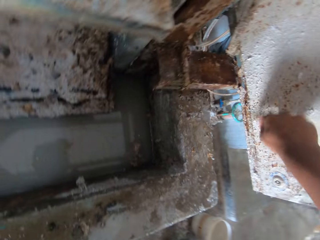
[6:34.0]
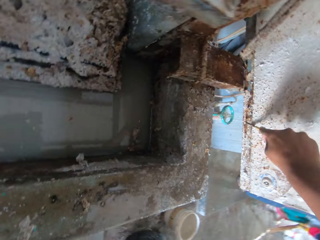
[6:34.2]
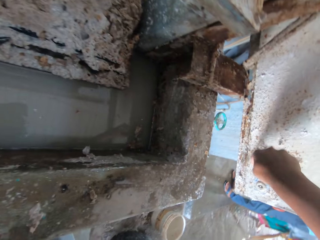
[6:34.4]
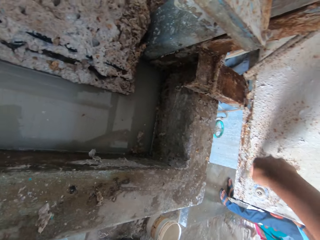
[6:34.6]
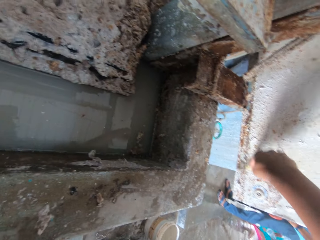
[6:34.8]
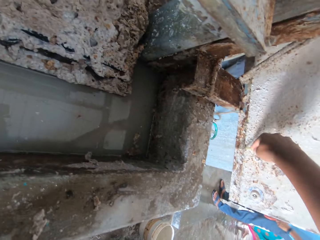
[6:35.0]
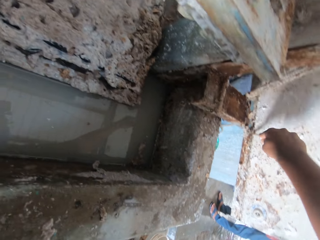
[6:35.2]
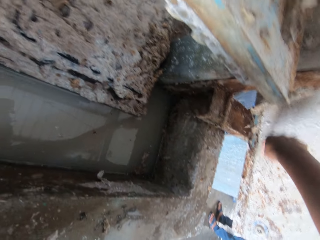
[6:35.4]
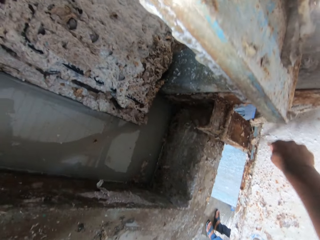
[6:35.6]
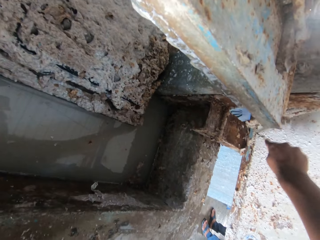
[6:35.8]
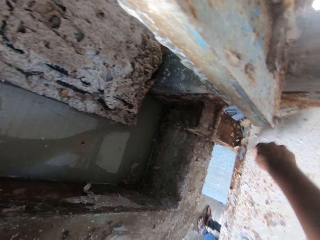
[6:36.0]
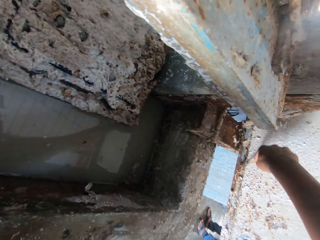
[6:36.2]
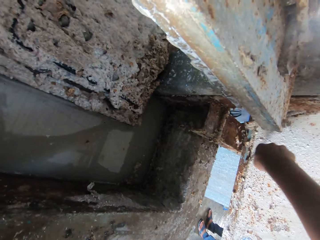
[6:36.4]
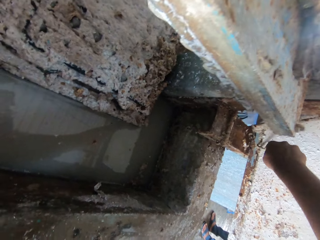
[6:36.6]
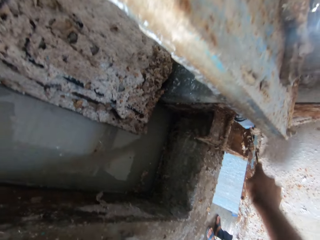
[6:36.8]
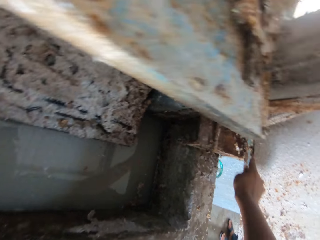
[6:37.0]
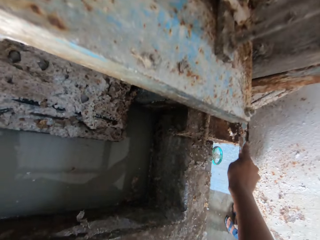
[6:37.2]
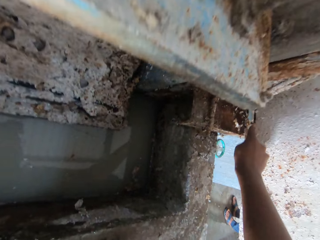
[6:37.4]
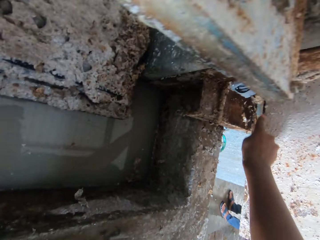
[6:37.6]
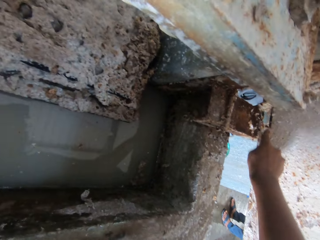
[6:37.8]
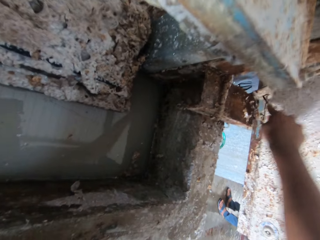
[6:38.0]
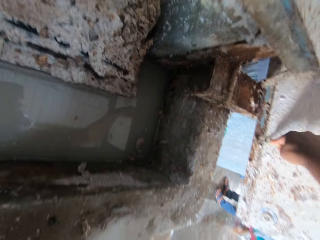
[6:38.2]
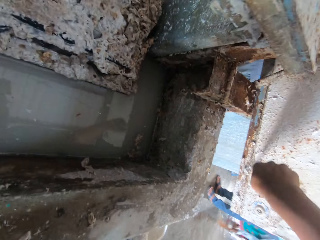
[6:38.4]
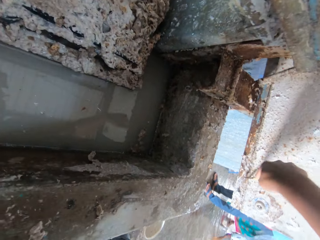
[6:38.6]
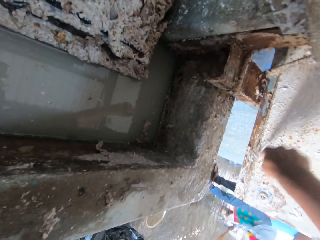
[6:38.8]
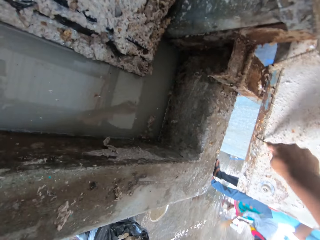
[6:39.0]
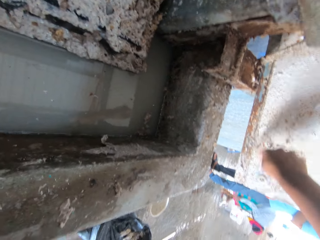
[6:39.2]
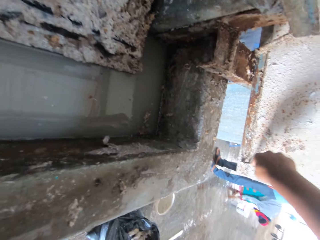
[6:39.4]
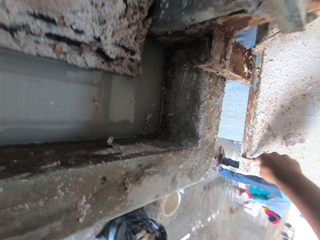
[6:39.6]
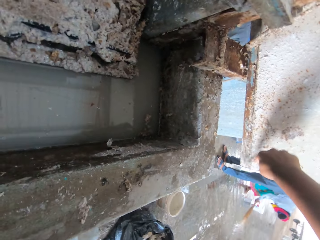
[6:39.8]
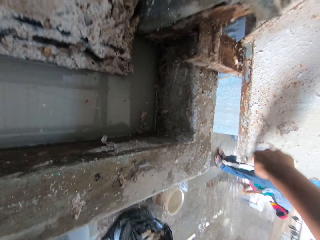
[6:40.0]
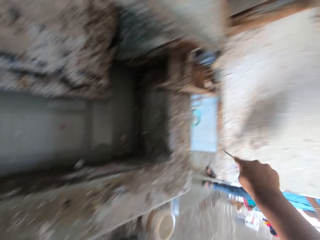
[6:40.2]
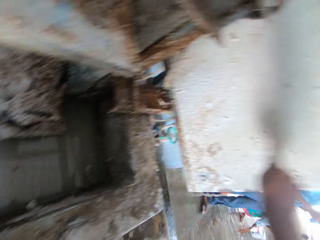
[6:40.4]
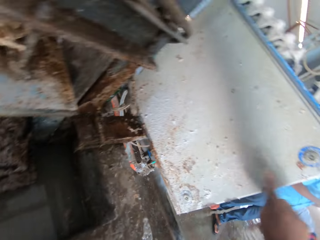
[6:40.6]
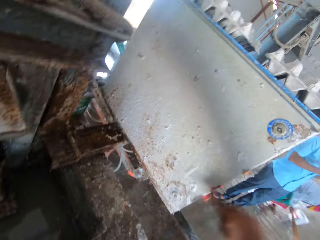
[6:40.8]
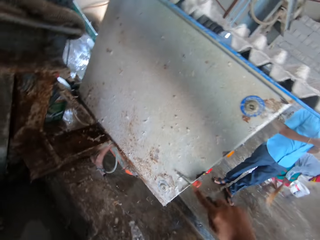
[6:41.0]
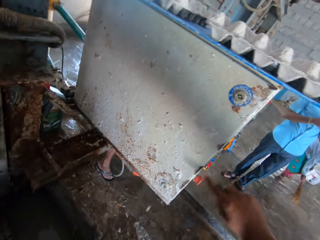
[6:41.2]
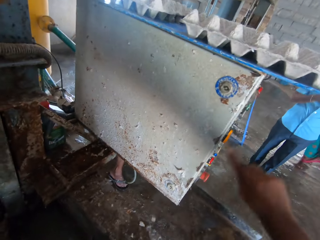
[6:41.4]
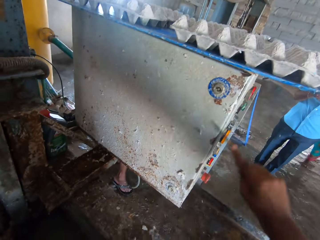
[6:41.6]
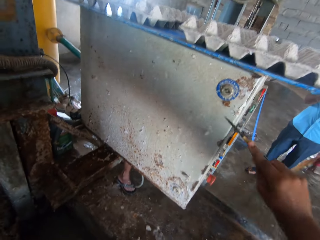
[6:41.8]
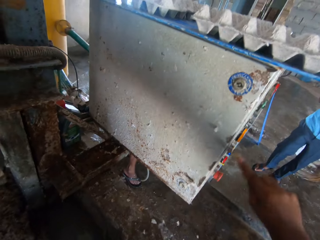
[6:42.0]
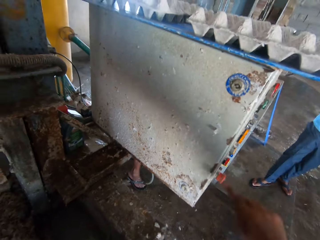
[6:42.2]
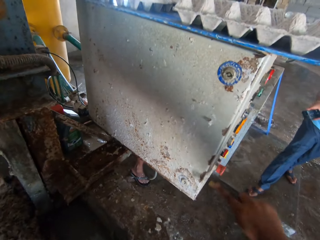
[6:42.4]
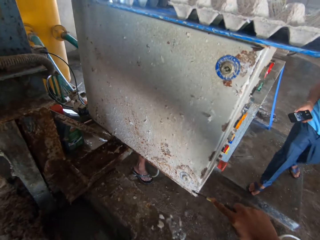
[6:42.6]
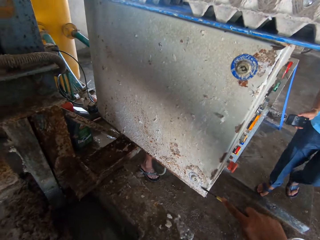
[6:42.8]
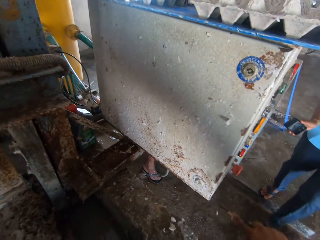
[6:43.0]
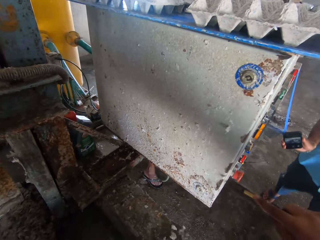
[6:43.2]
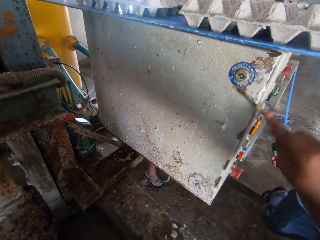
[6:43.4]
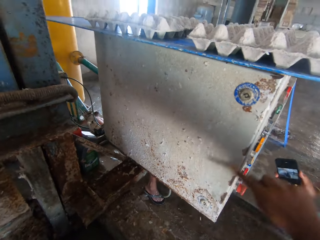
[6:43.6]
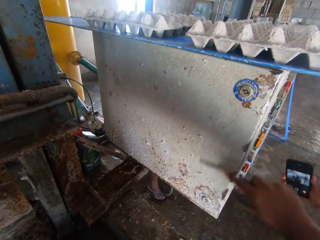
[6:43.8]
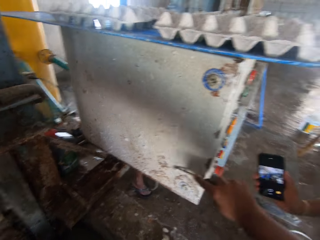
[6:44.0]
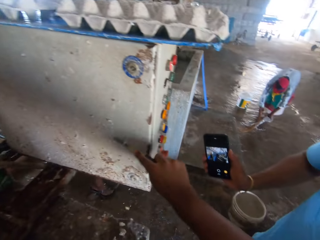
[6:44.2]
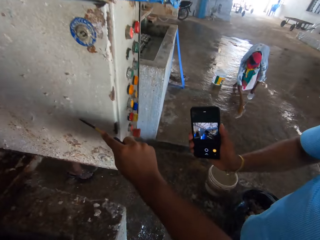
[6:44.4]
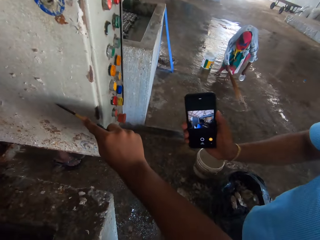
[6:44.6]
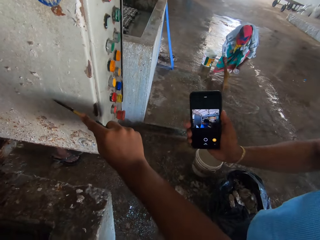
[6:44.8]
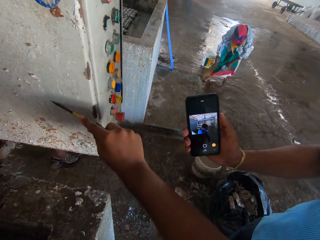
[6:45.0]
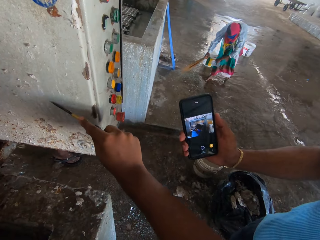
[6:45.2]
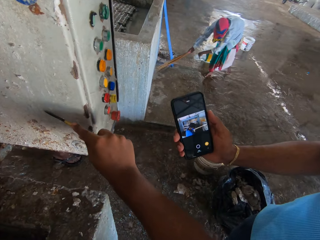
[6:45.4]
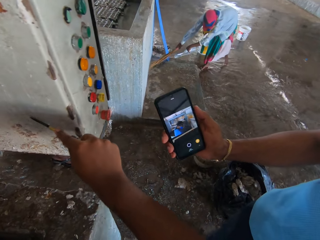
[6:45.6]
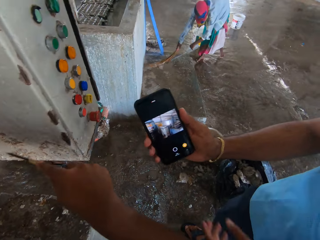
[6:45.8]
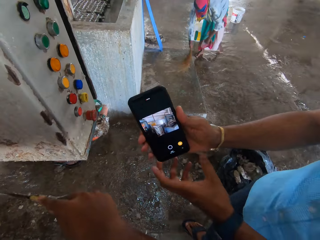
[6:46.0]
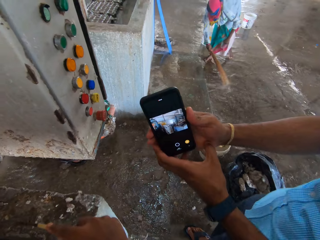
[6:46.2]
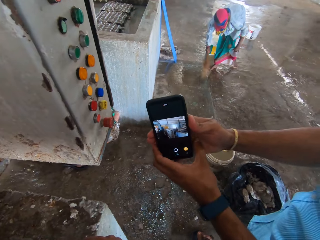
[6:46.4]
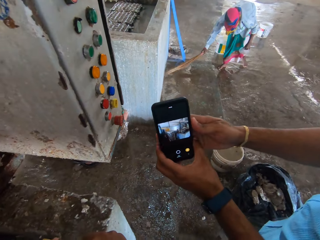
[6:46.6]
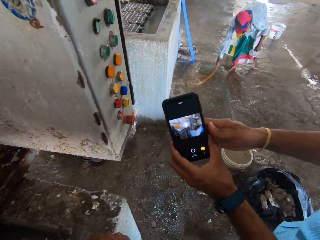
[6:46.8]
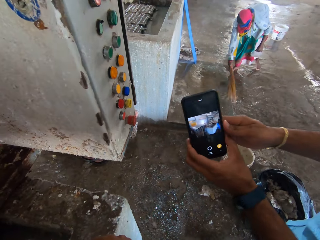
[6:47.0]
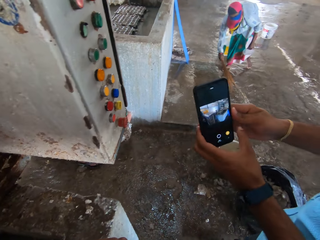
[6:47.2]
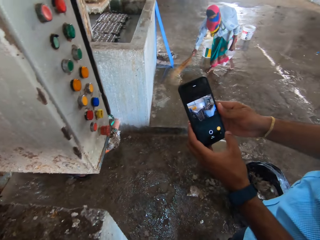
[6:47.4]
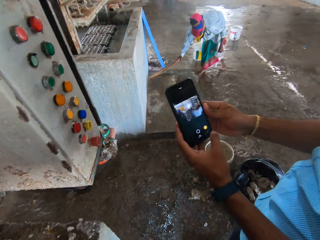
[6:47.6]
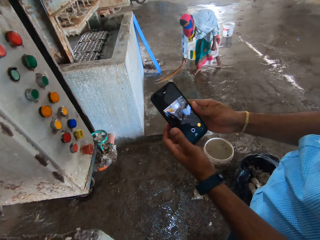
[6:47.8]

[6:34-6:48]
A person walks in a room. The person shows another person the video on the phone. A third person sweeps a floor.

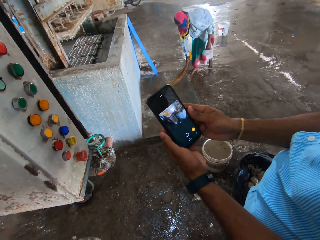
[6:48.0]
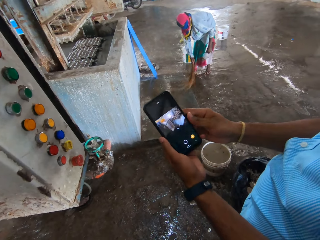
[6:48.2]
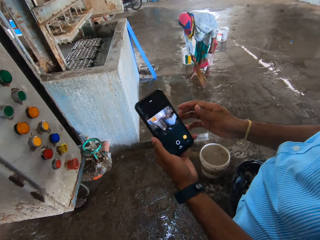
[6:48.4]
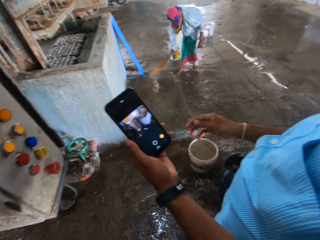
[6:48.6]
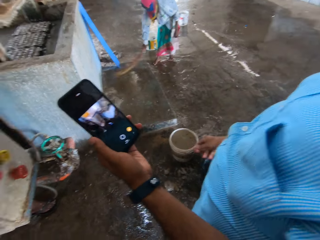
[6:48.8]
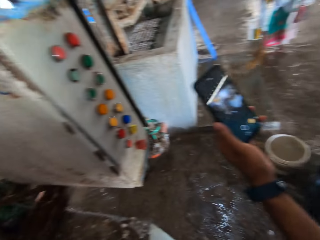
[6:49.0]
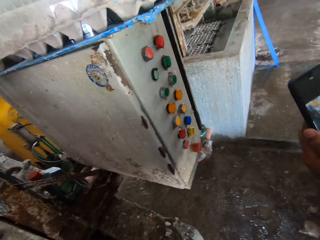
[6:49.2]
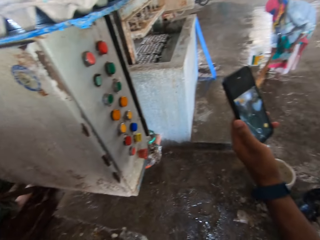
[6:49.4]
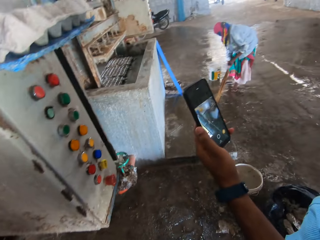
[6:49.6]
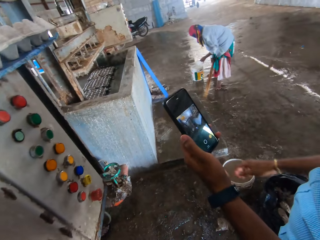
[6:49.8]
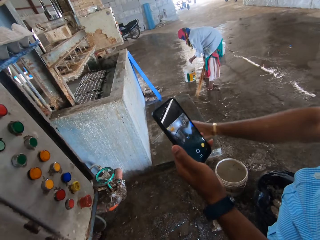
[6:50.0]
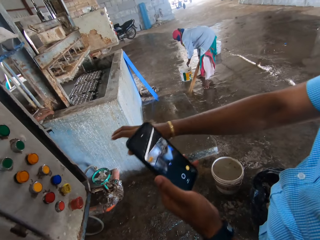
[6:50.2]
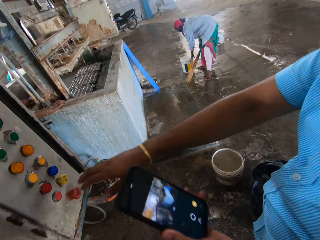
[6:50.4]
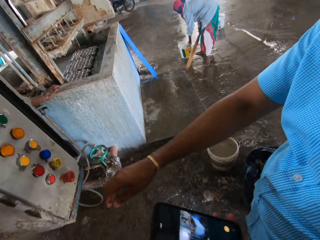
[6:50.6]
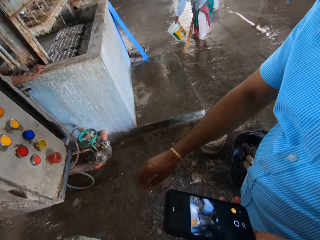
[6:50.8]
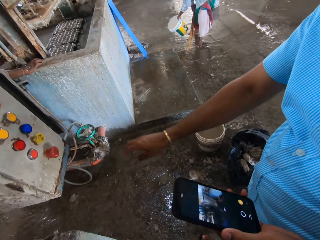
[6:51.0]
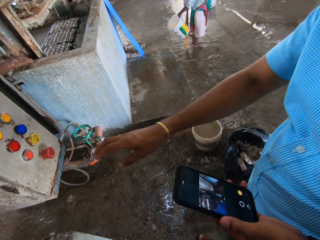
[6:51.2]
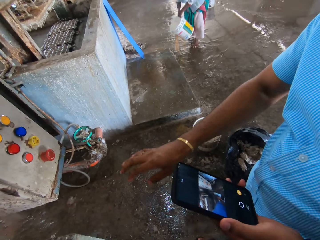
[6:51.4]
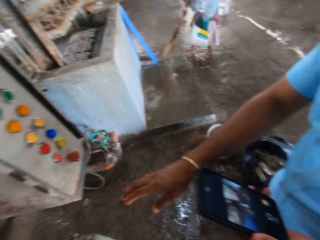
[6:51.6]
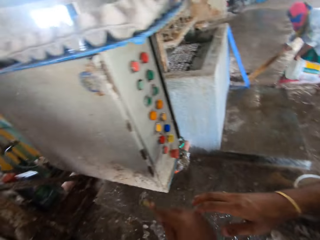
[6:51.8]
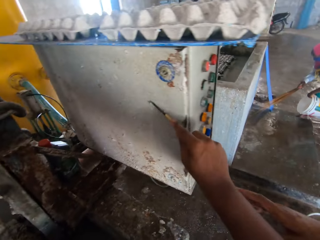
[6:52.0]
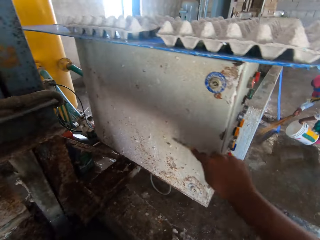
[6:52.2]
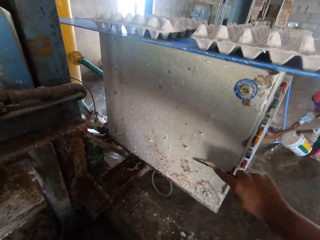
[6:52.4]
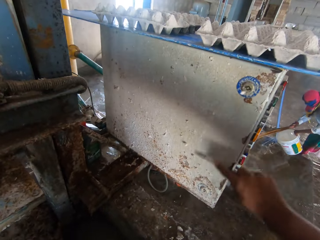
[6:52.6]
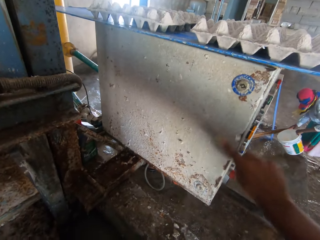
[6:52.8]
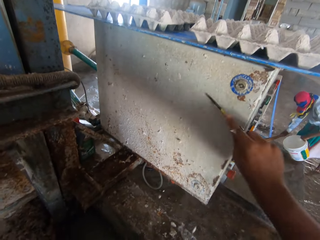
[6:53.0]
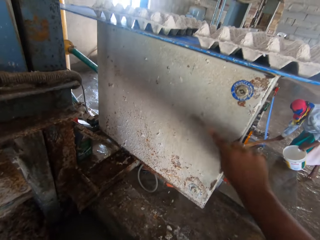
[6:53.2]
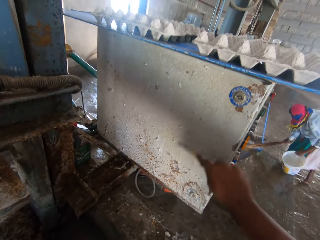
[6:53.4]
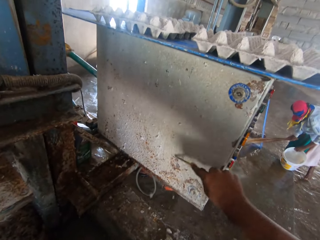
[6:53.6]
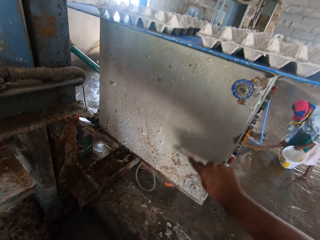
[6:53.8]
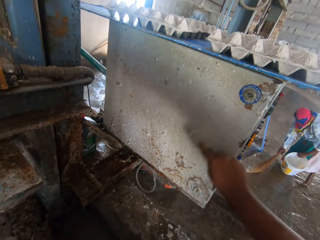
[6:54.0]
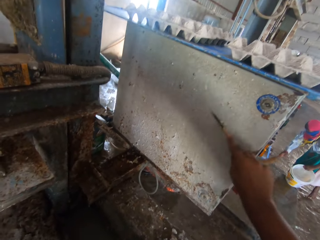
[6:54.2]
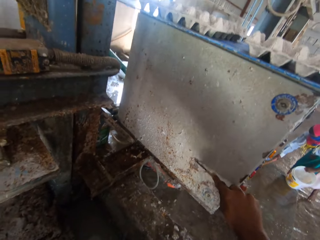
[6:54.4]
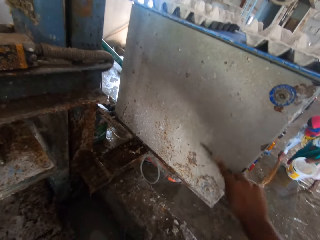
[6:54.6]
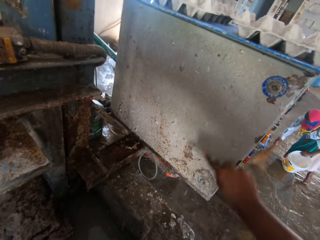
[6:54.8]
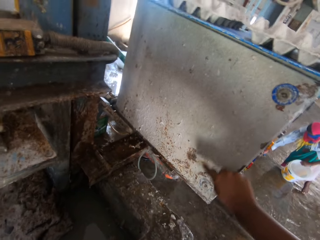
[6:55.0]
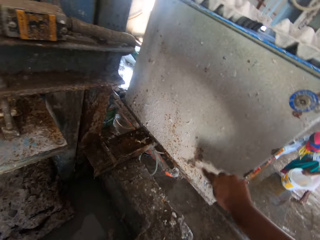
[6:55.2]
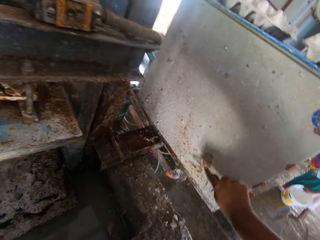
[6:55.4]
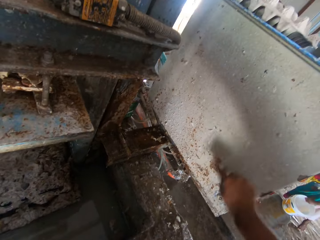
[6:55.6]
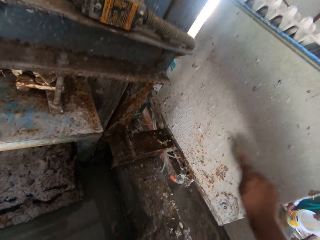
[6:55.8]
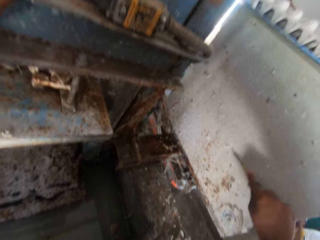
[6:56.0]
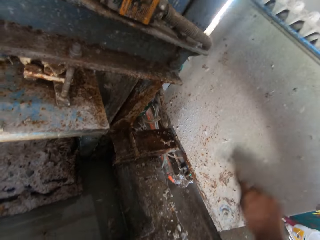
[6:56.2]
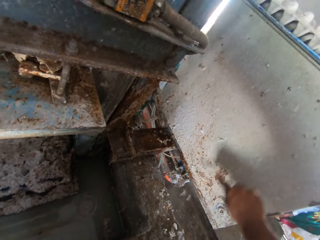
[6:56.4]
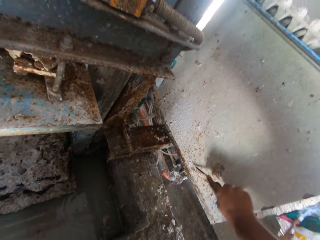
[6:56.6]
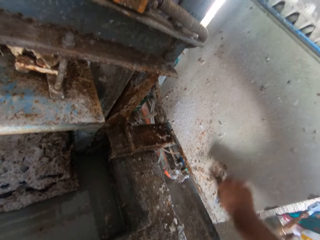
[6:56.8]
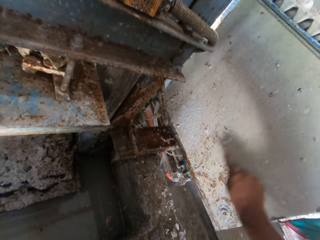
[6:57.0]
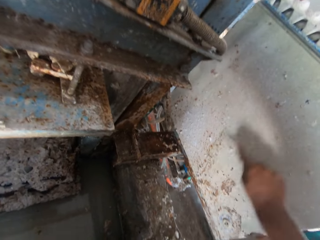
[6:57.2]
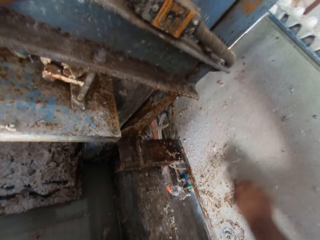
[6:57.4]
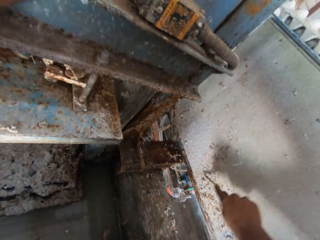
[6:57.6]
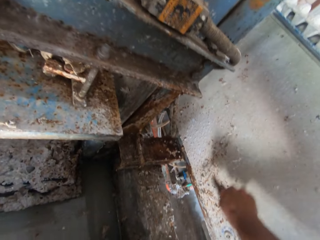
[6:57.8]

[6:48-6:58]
A person looks at his phone. The person points at a machine with his hand. The camera wearer scrapes off rust scales from the machine.
